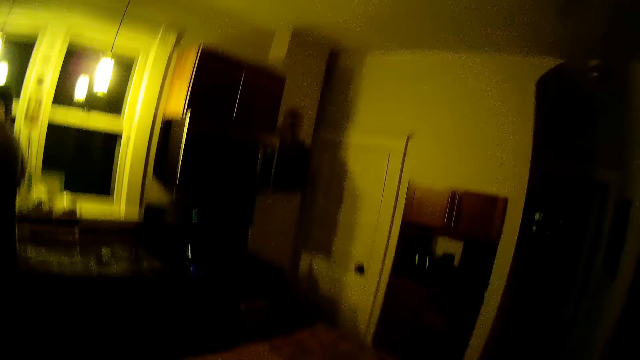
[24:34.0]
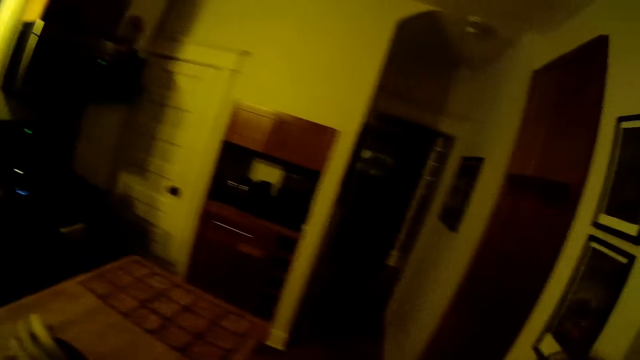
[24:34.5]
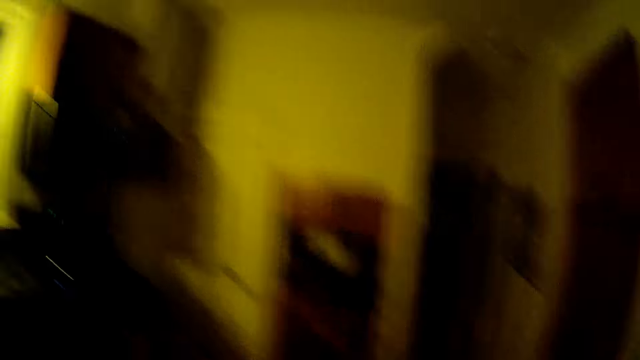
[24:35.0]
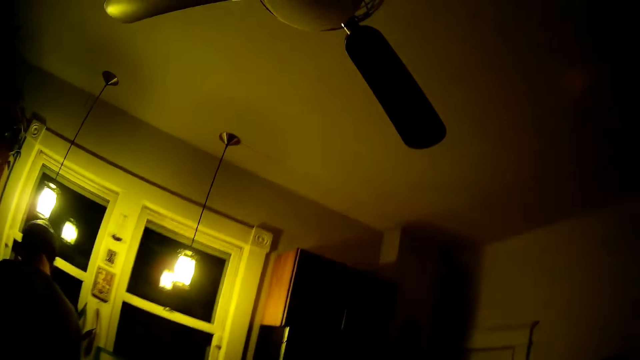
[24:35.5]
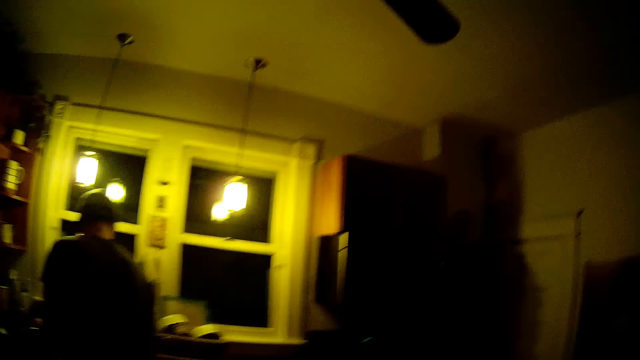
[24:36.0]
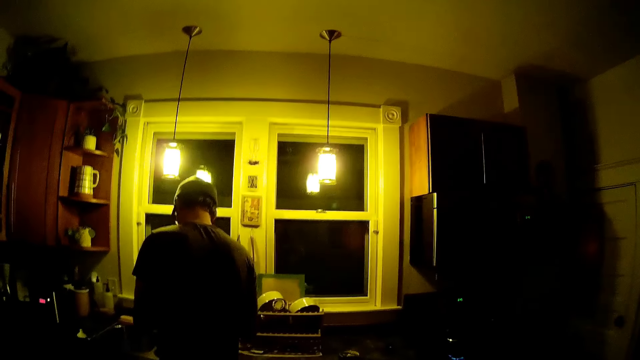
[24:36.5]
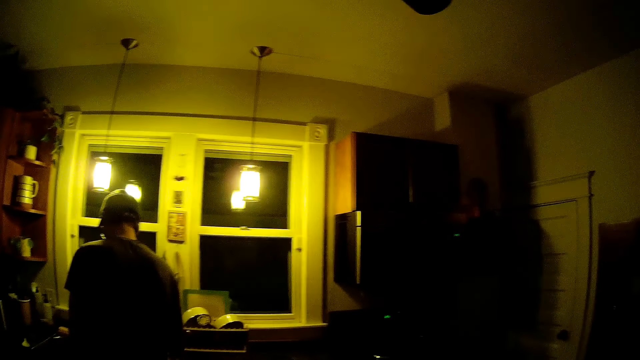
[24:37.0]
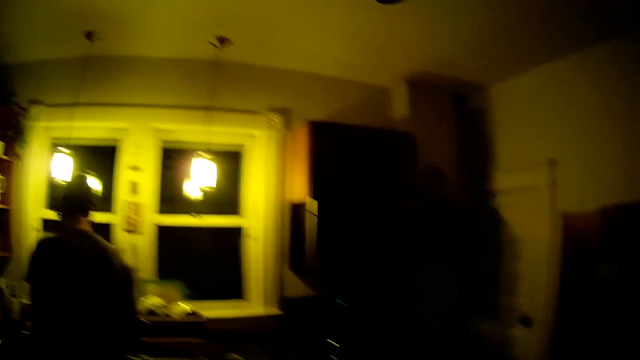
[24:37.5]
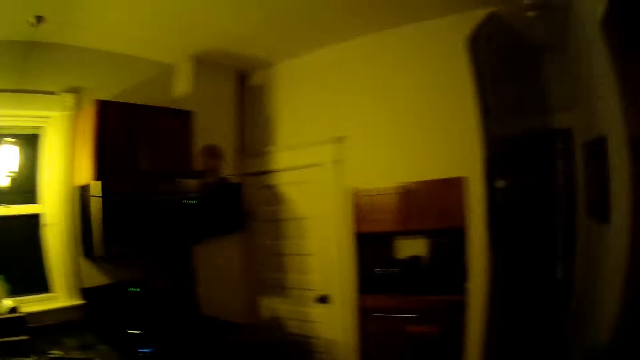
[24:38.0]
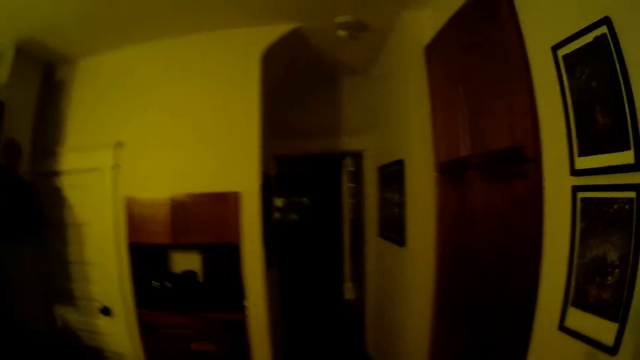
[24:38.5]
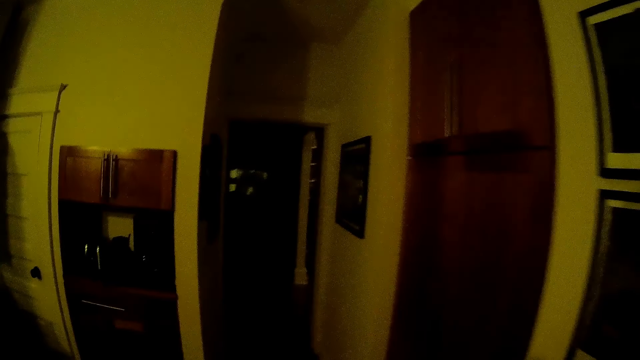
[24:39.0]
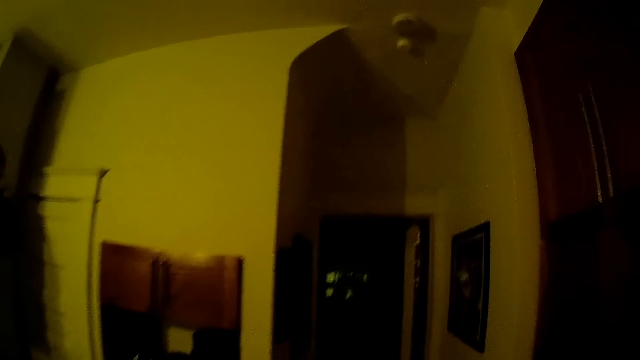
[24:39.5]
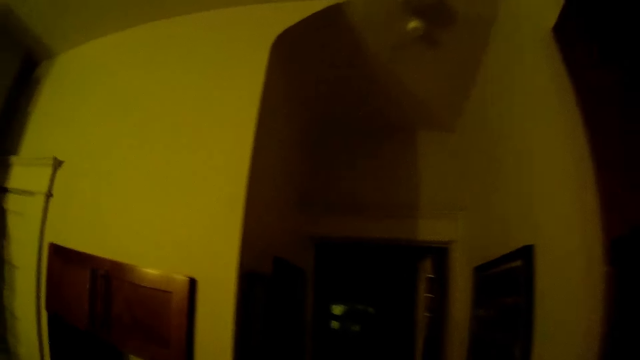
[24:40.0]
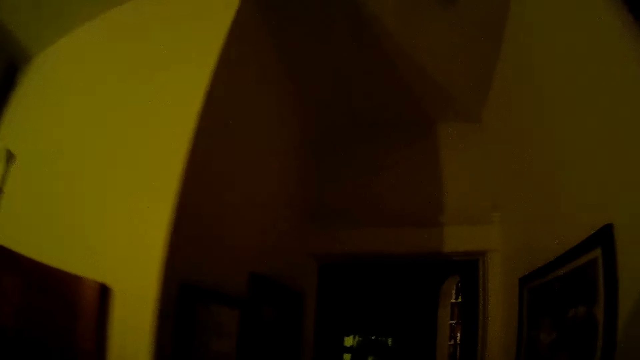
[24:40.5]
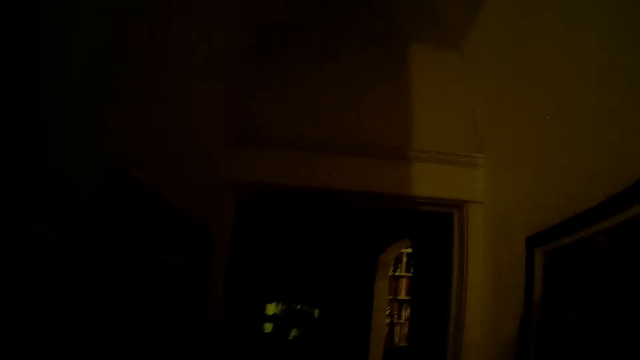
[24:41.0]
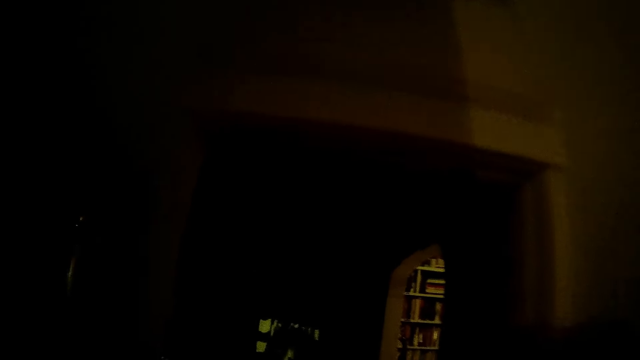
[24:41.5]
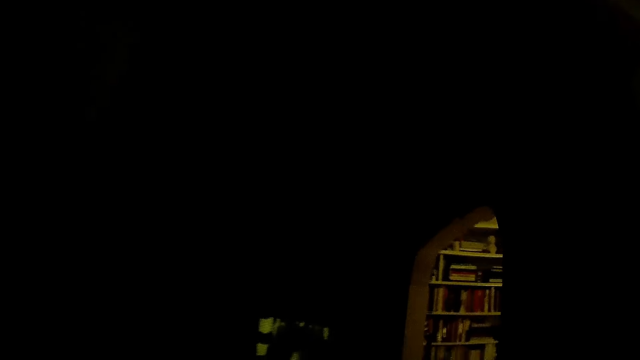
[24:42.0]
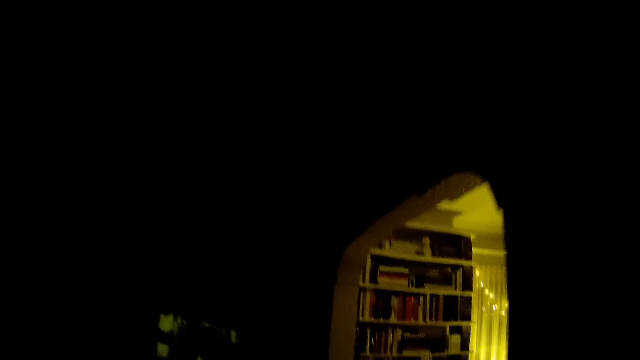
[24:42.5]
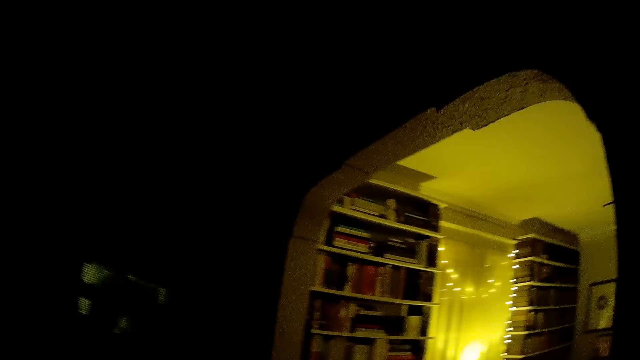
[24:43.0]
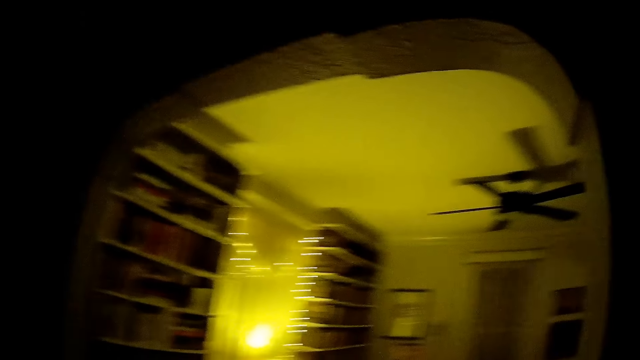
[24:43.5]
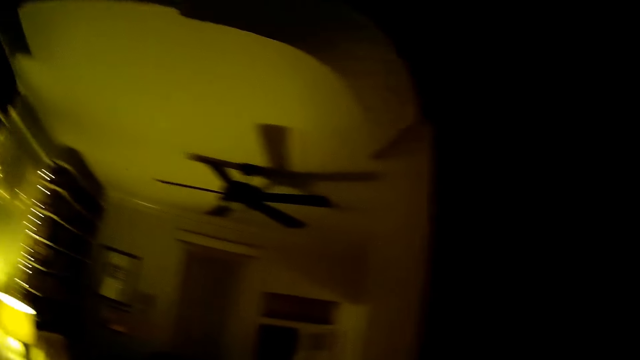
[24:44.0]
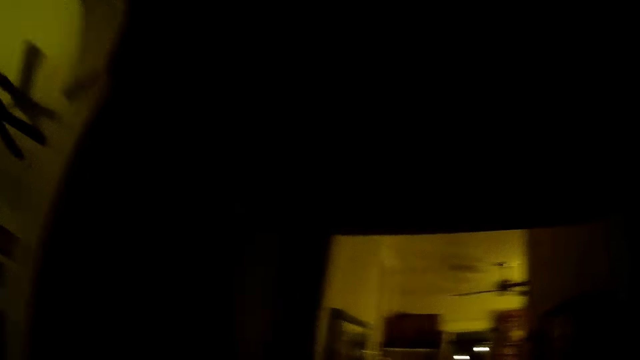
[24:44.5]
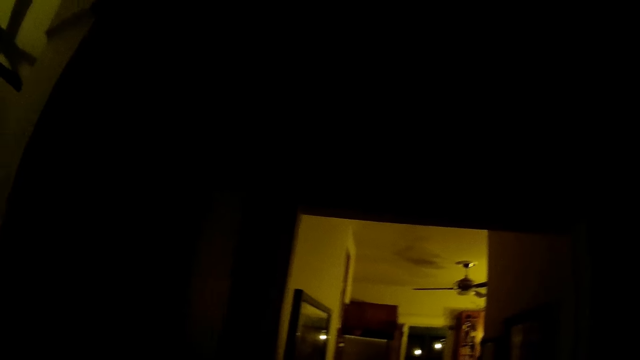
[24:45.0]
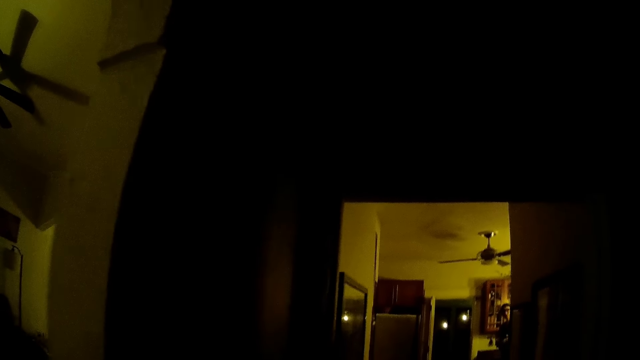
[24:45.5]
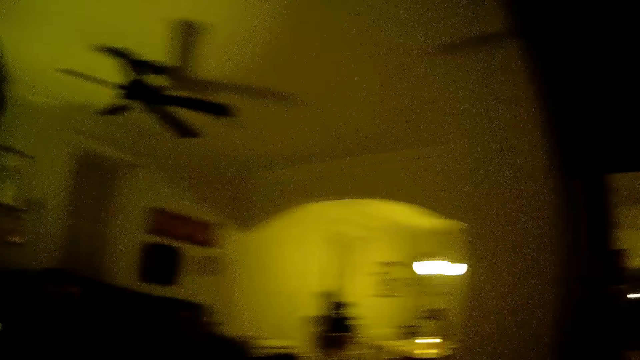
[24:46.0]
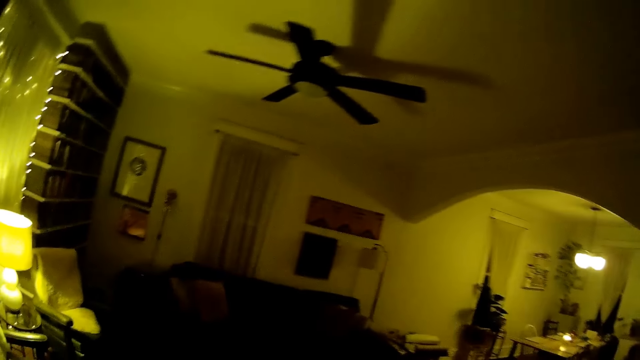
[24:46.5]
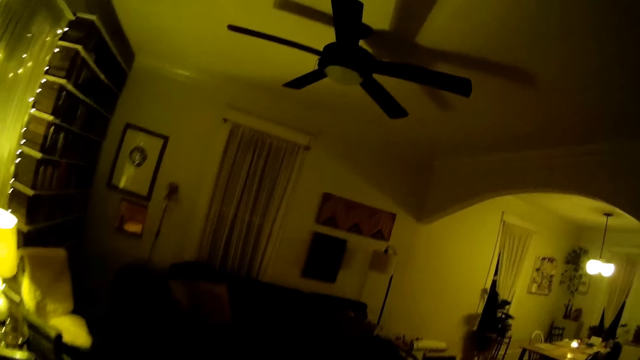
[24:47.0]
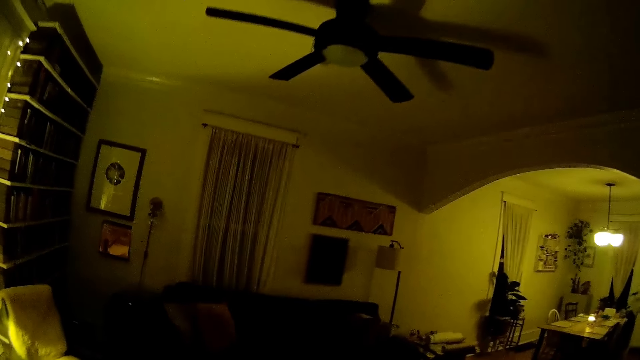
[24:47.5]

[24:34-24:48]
The man turns off the tap with his left hand. The camera wearer walks from a kitchen to a sitting room. They talk to the man.
